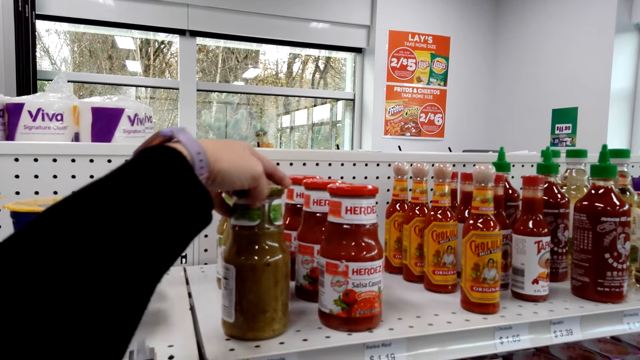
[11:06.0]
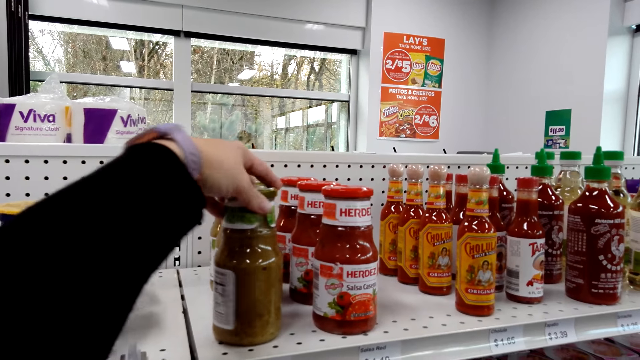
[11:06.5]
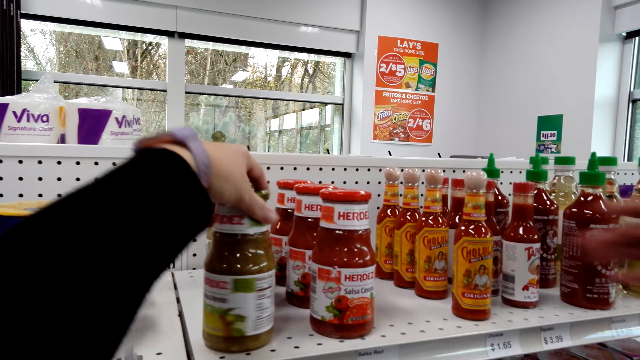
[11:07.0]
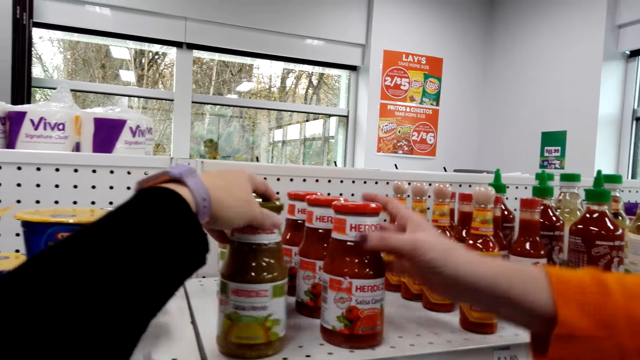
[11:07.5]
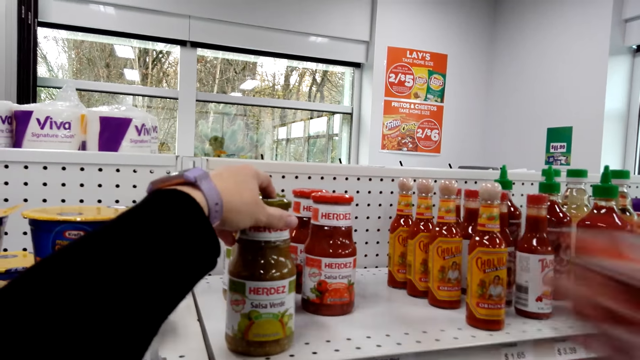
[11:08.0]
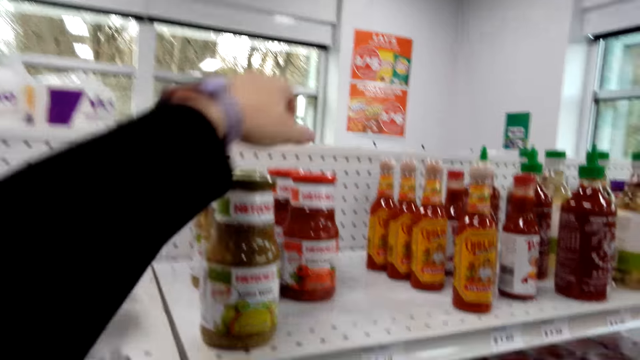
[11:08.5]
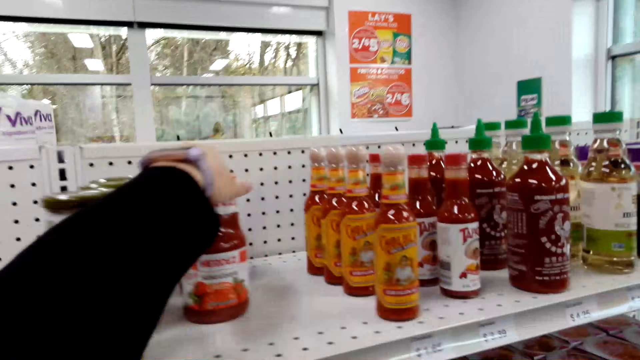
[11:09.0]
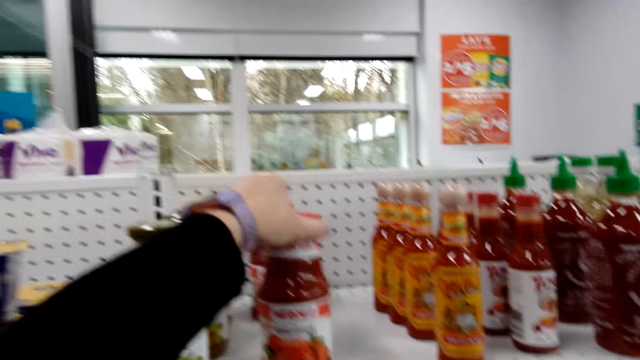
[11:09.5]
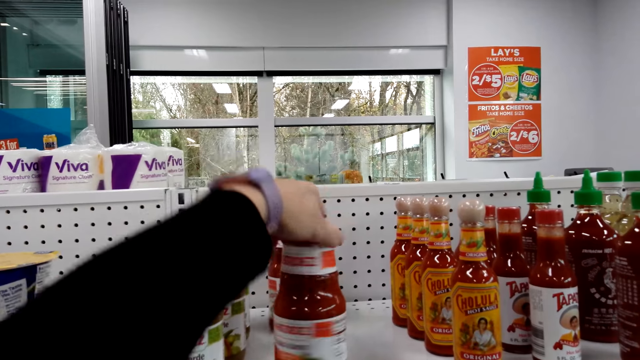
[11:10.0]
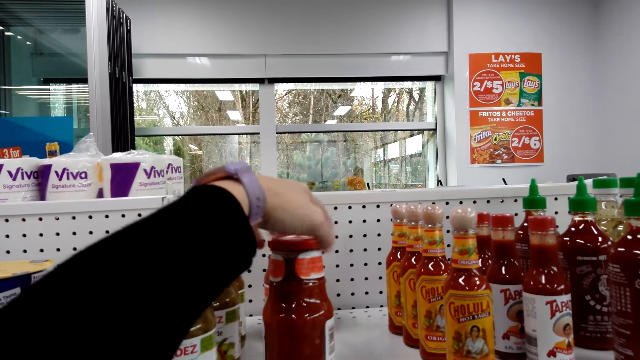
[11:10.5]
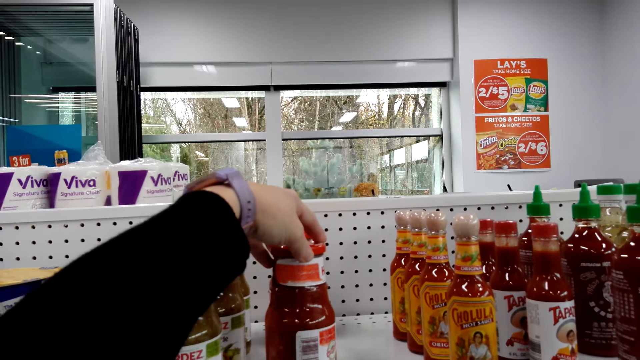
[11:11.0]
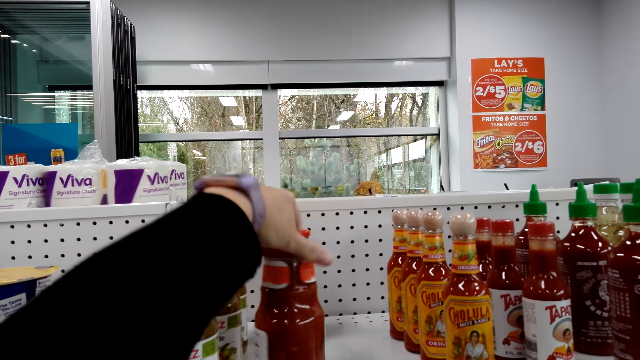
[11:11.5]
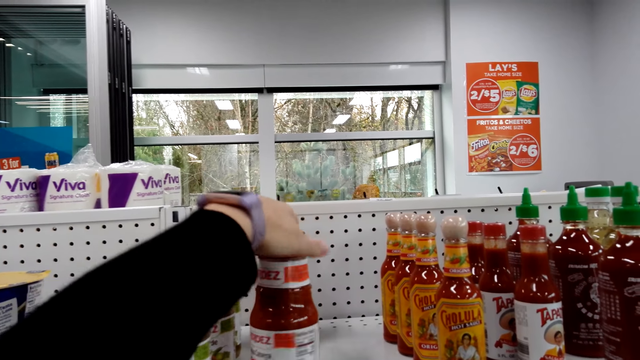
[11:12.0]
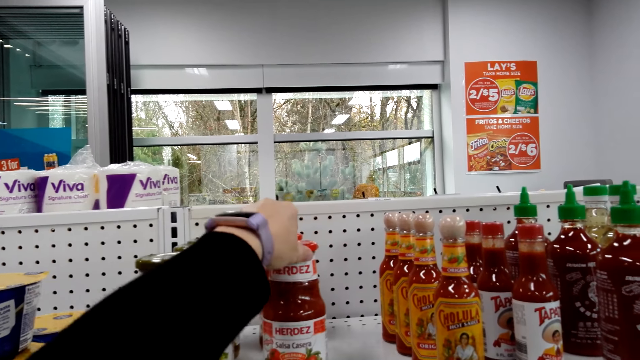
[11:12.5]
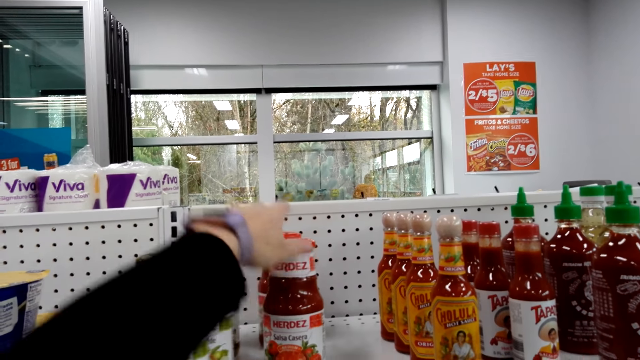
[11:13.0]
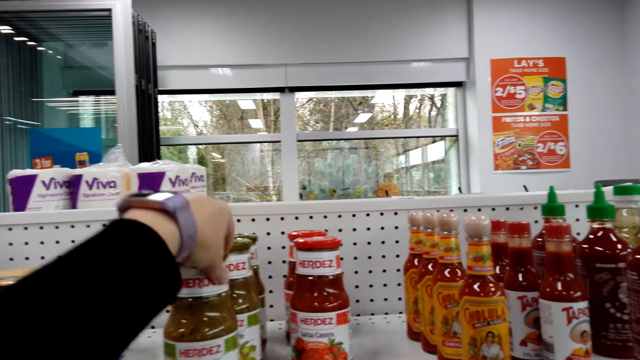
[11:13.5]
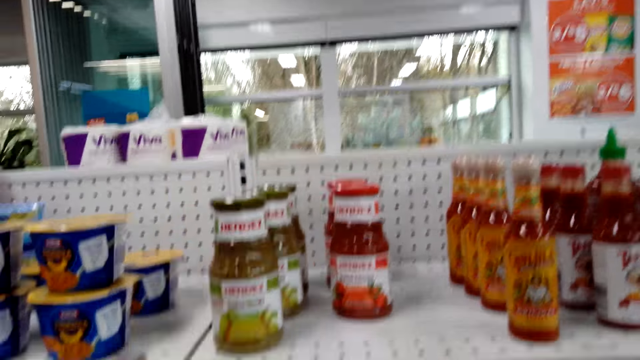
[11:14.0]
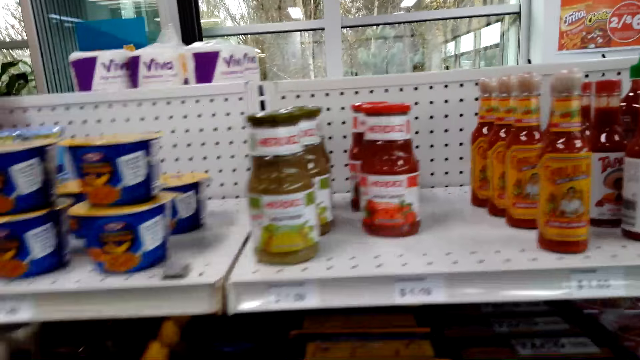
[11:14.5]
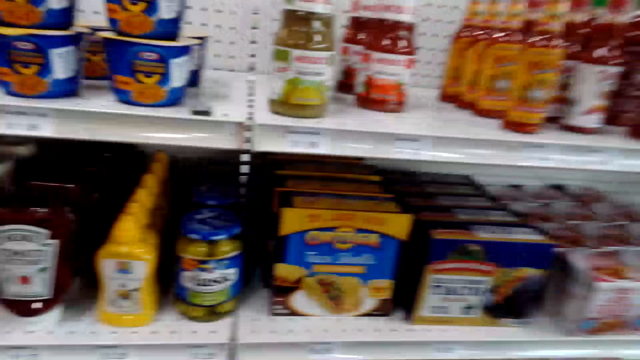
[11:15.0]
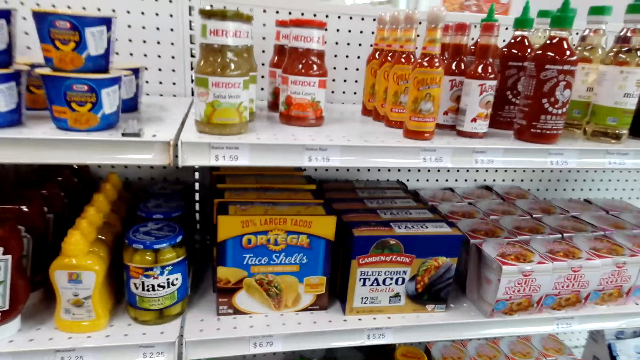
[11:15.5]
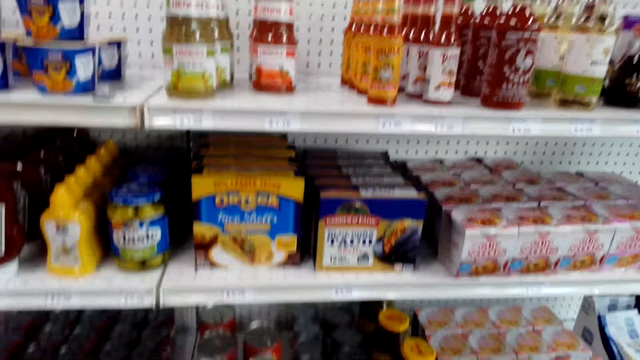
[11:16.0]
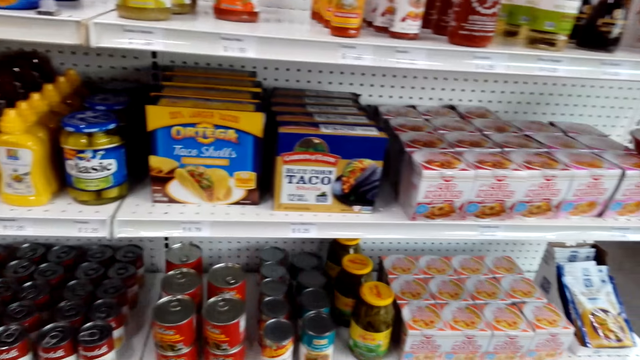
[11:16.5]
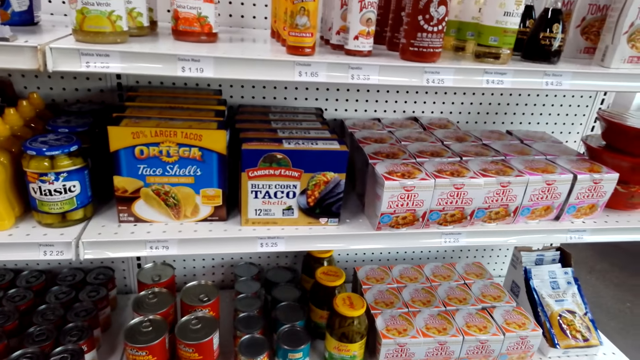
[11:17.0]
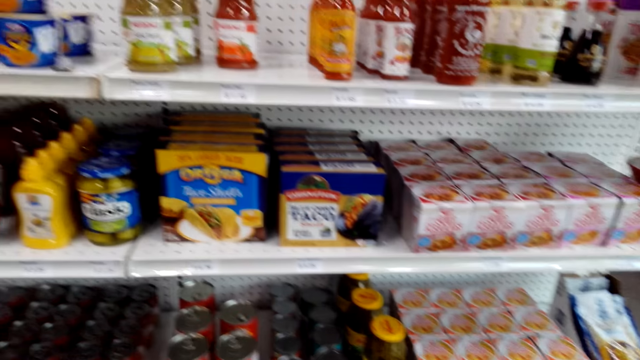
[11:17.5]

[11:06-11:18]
The camera wearer turns a salsa bottle. A woman picks the salsa bottle. The camera wearer pulls the salsa bottle. They touch the bottle. They turn the salsa bottle. They turn it again. They touch the salsa bottle.

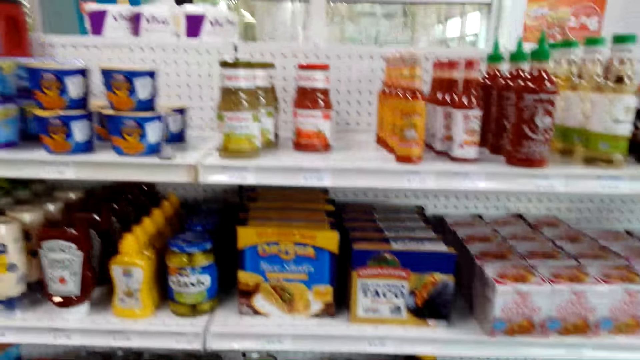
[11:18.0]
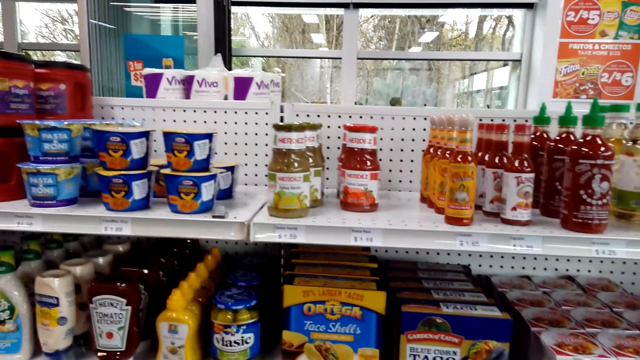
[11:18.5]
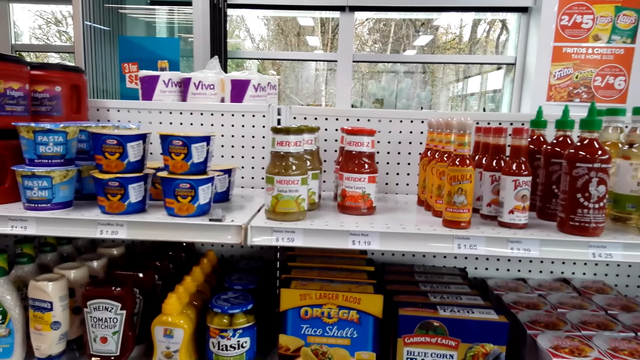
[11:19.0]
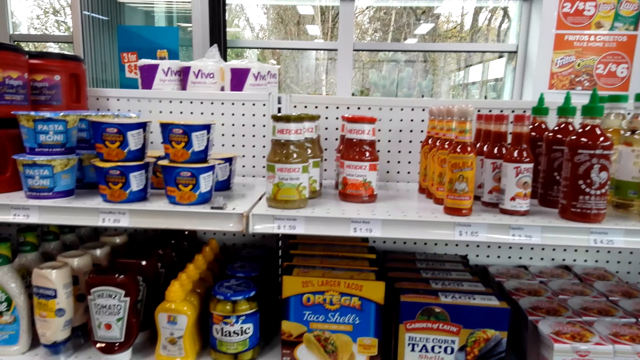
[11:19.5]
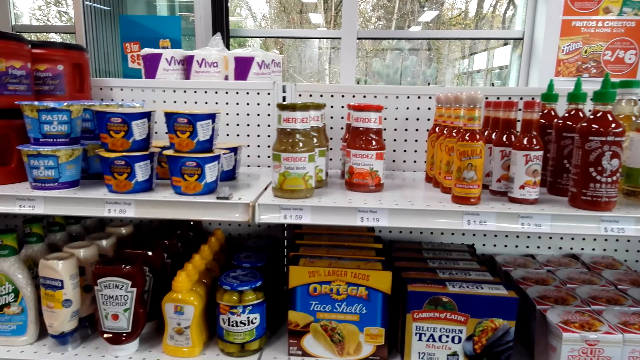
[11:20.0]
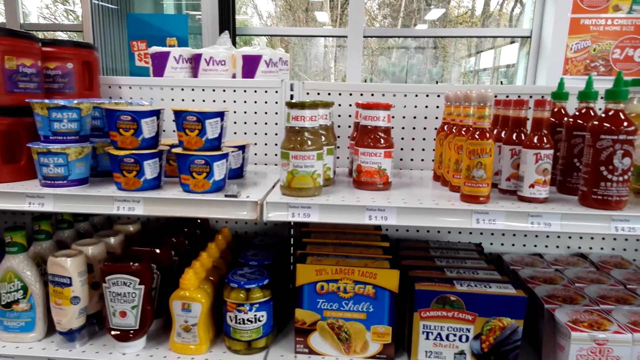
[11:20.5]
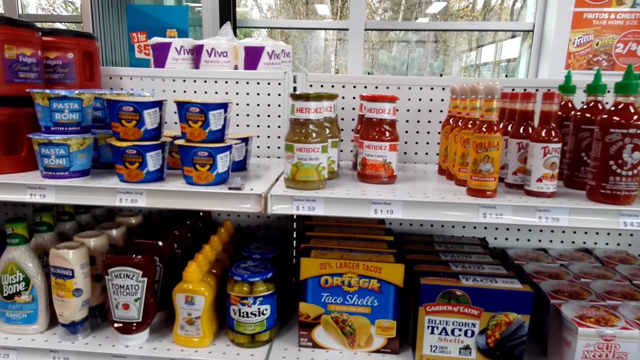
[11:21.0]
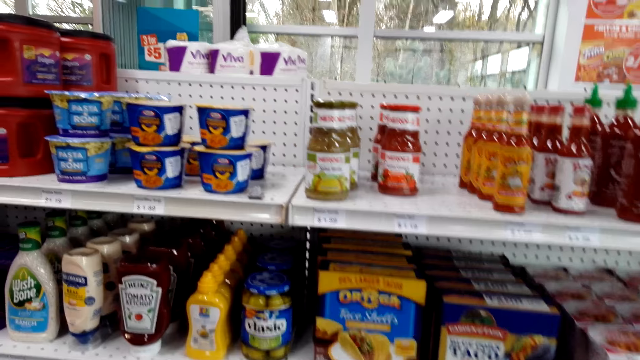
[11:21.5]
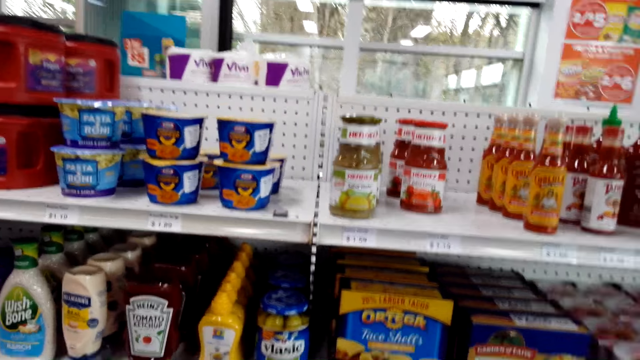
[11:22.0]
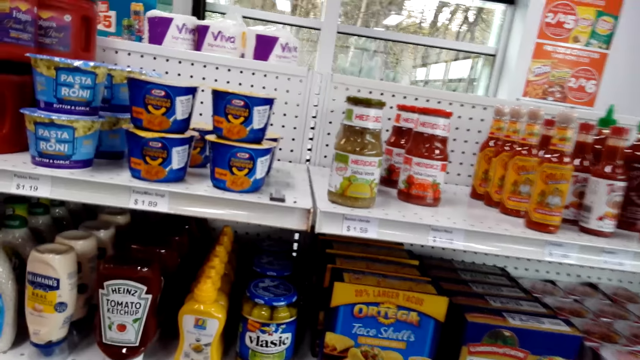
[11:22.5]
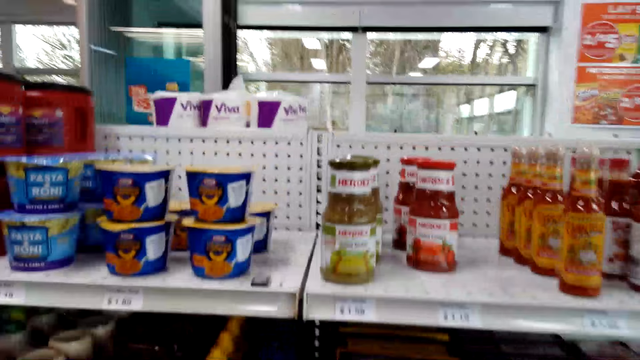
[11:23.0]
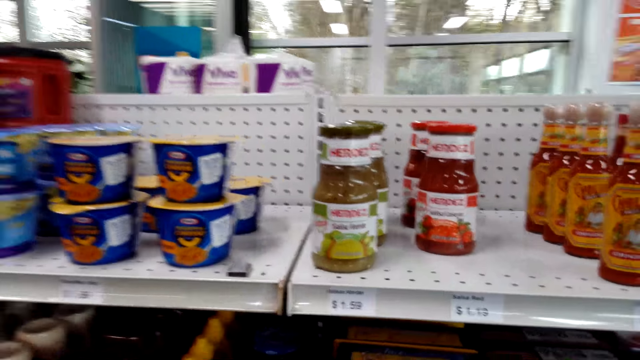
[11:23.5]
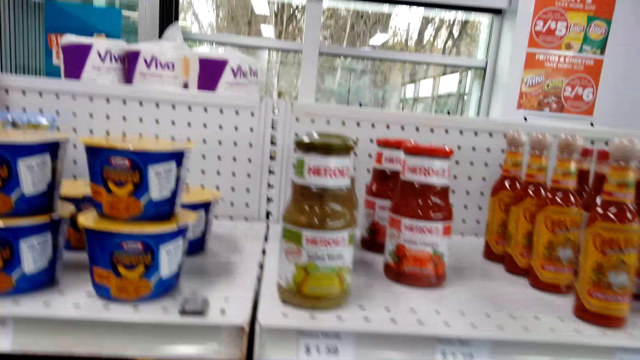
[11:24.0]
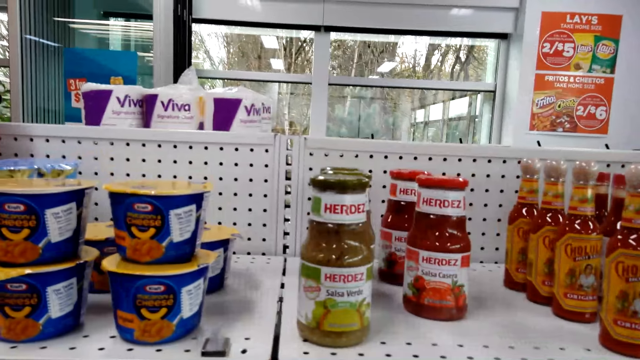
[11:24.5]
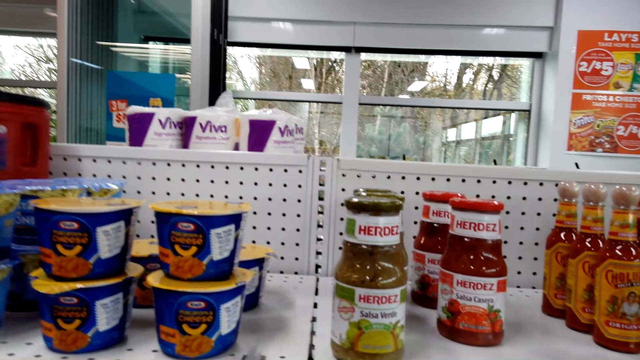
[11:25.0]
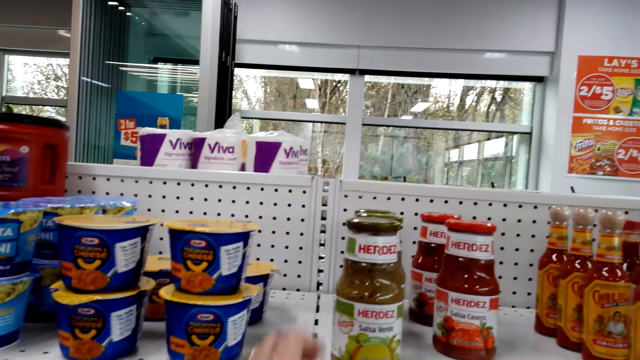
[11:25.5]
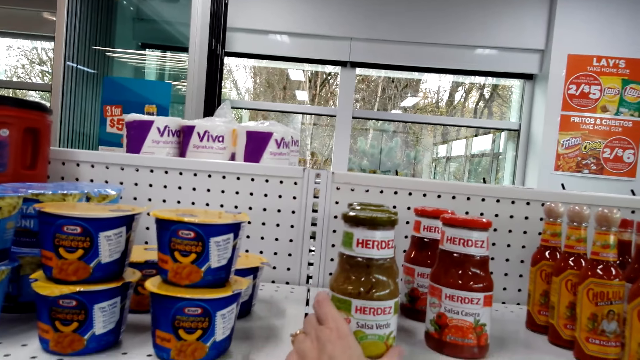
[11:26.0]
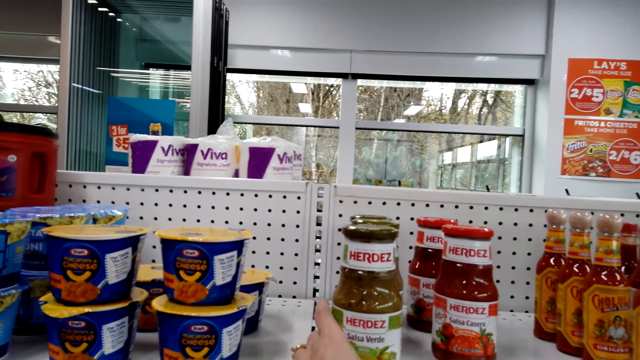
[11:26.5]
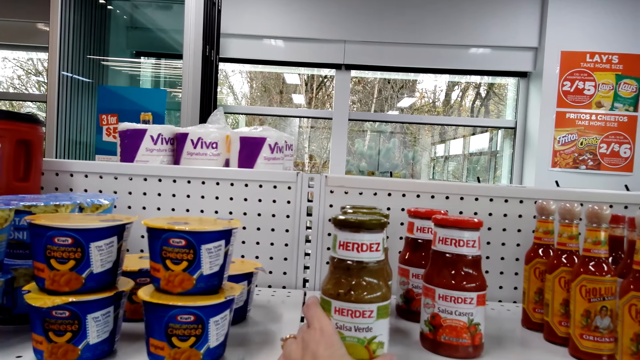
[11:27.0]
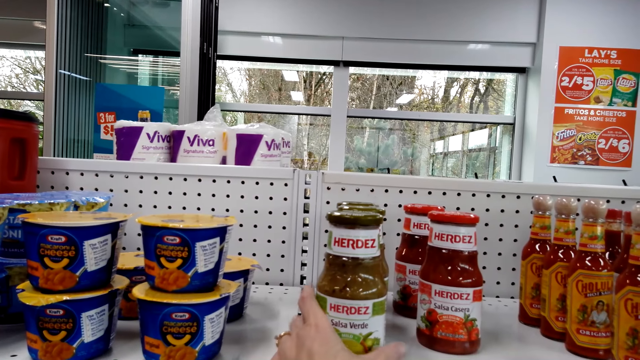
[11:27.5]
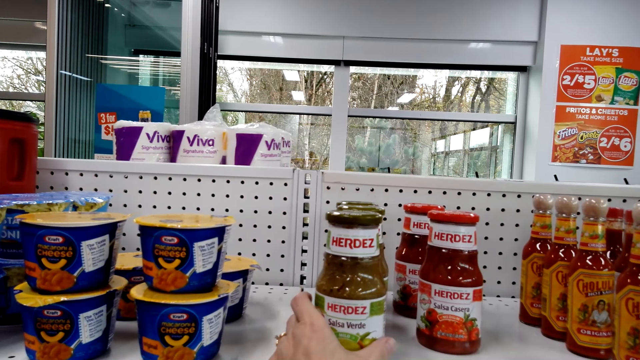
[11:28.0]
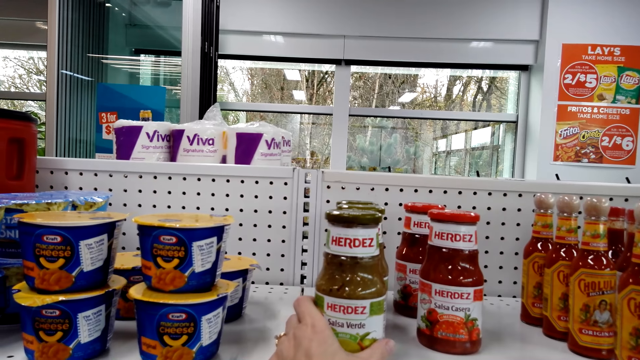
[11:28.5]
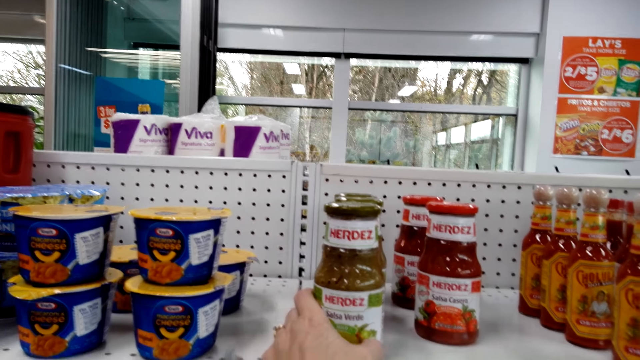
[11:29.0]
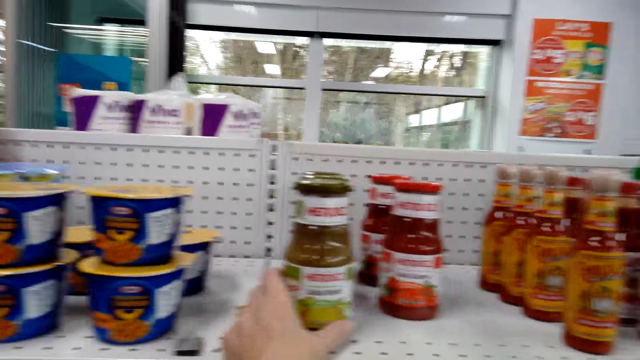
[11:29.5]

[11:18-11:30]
The camera wearer holds a salsa bottle.
